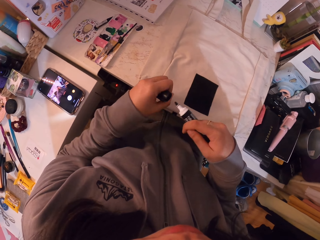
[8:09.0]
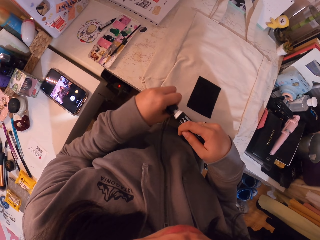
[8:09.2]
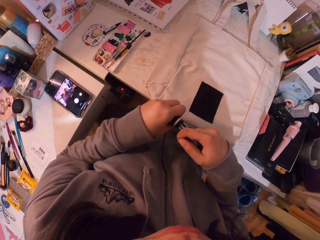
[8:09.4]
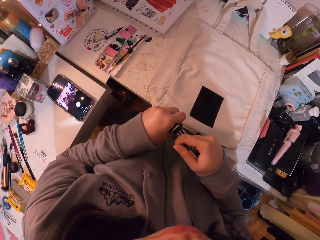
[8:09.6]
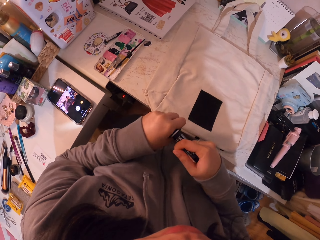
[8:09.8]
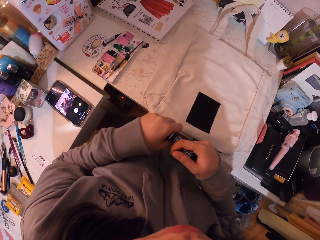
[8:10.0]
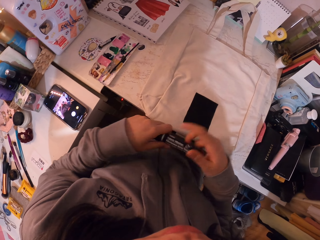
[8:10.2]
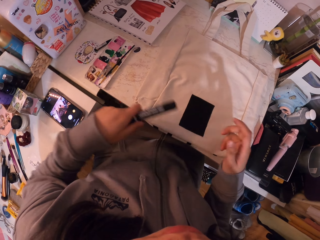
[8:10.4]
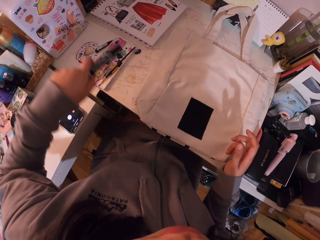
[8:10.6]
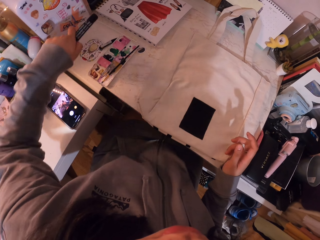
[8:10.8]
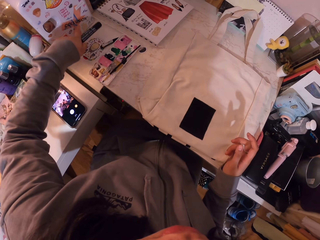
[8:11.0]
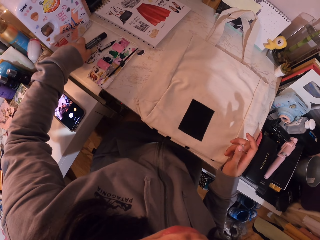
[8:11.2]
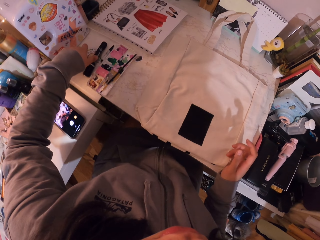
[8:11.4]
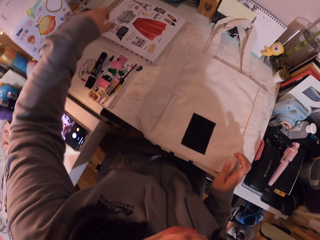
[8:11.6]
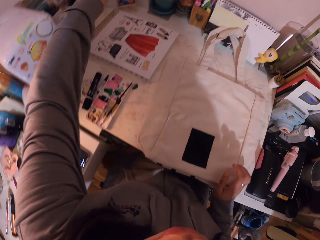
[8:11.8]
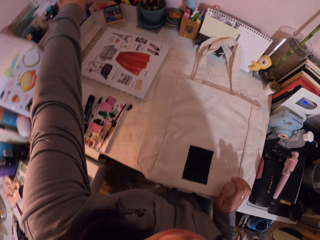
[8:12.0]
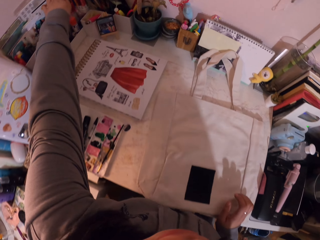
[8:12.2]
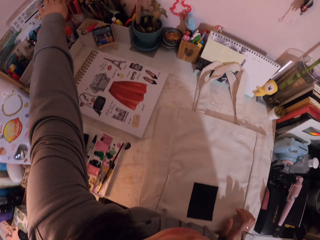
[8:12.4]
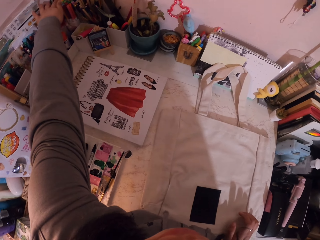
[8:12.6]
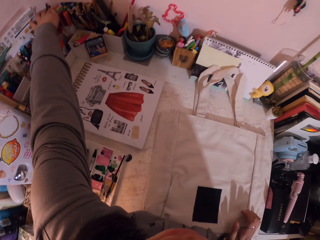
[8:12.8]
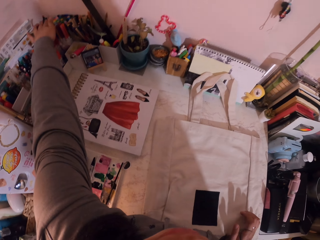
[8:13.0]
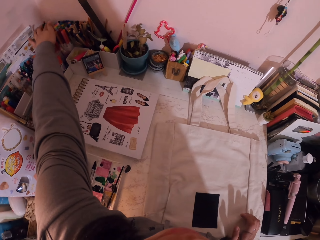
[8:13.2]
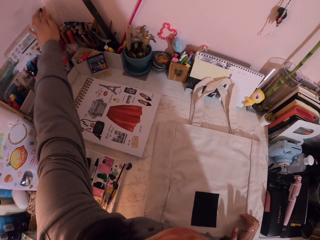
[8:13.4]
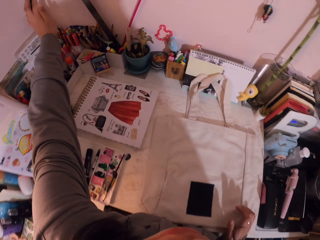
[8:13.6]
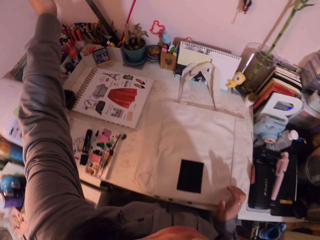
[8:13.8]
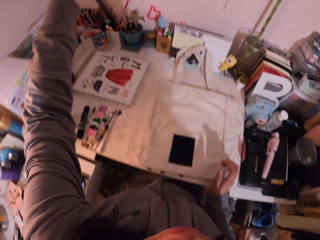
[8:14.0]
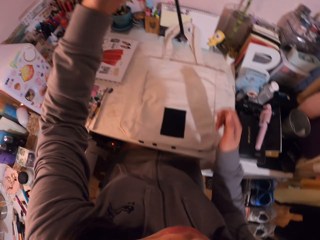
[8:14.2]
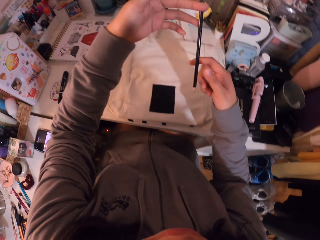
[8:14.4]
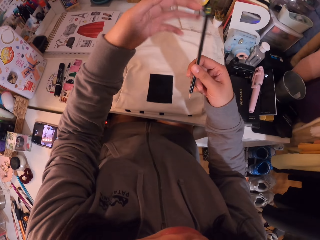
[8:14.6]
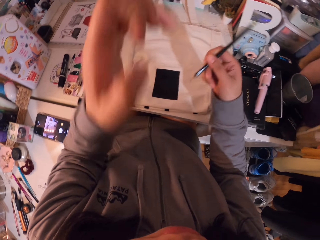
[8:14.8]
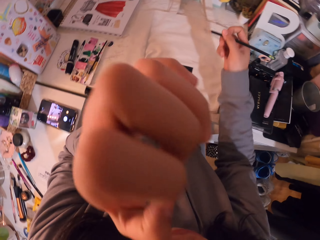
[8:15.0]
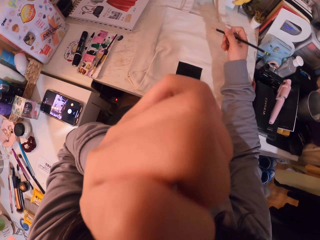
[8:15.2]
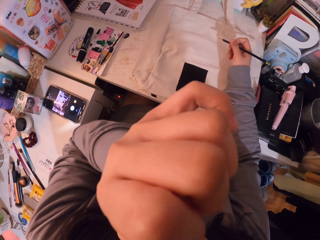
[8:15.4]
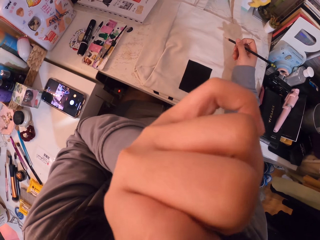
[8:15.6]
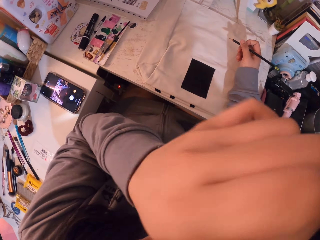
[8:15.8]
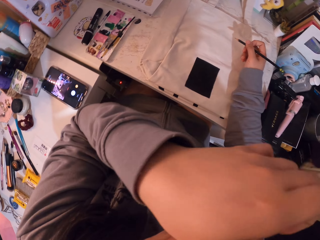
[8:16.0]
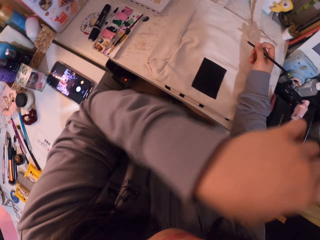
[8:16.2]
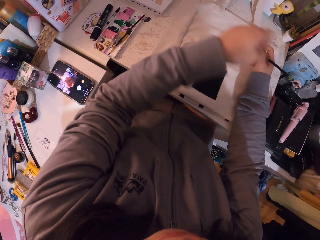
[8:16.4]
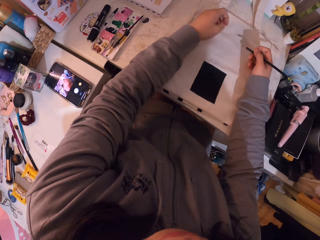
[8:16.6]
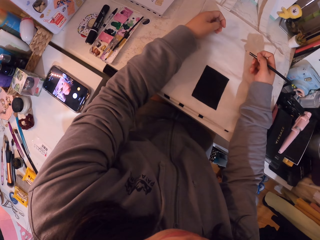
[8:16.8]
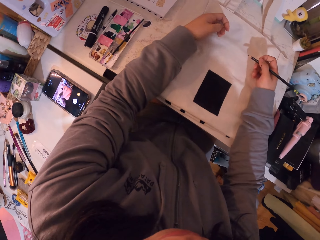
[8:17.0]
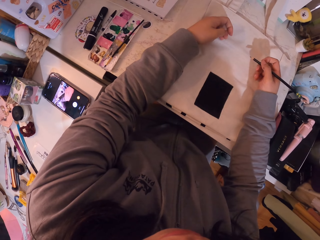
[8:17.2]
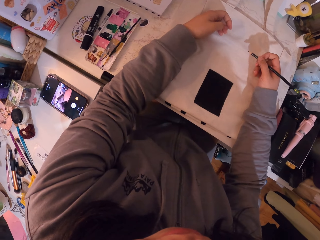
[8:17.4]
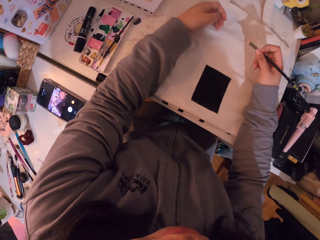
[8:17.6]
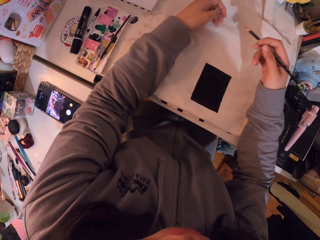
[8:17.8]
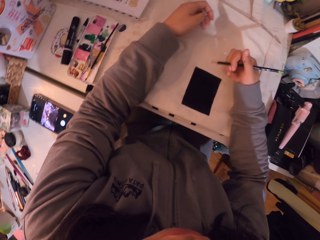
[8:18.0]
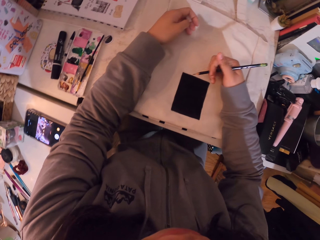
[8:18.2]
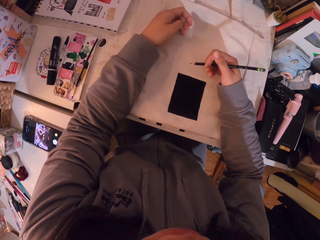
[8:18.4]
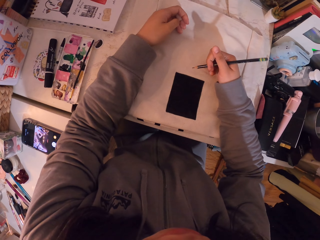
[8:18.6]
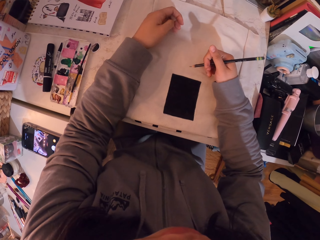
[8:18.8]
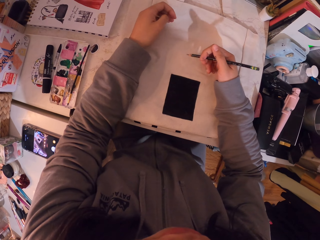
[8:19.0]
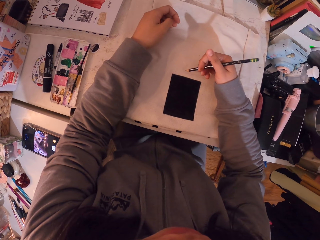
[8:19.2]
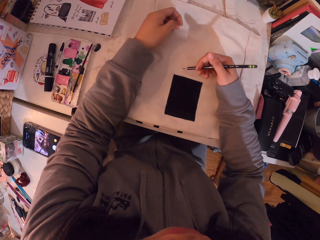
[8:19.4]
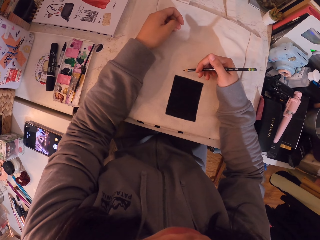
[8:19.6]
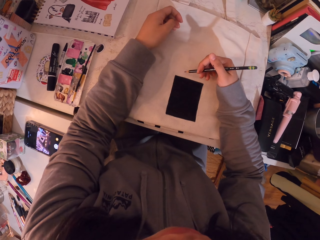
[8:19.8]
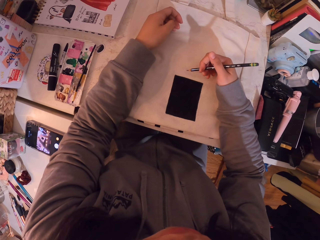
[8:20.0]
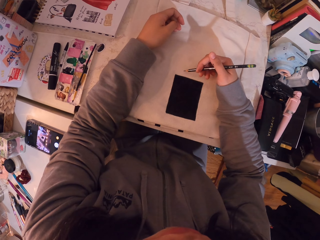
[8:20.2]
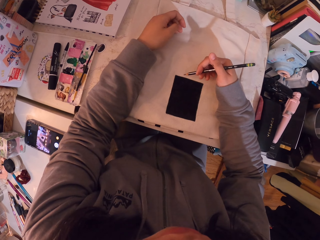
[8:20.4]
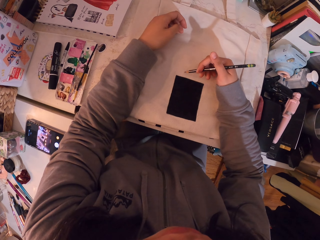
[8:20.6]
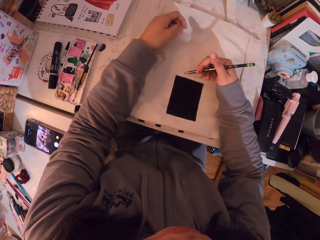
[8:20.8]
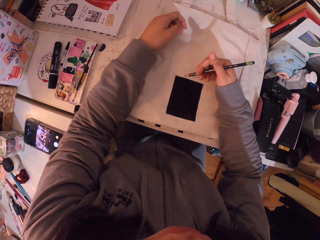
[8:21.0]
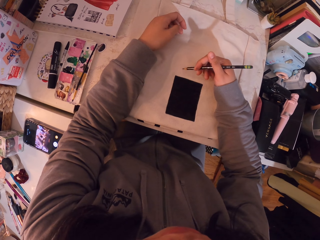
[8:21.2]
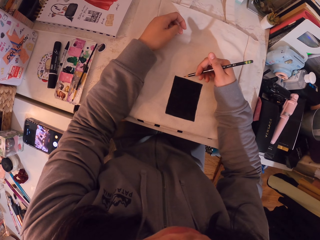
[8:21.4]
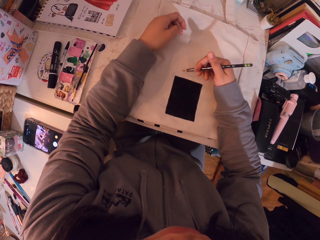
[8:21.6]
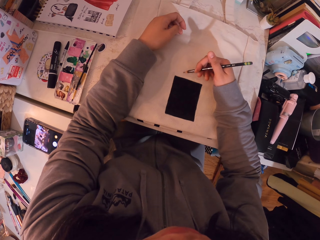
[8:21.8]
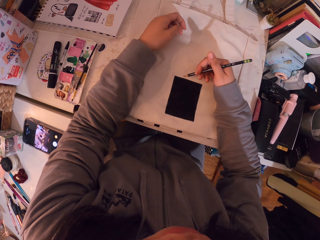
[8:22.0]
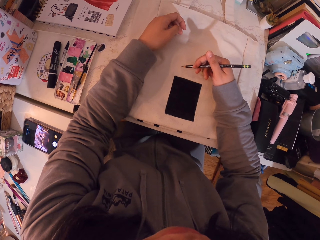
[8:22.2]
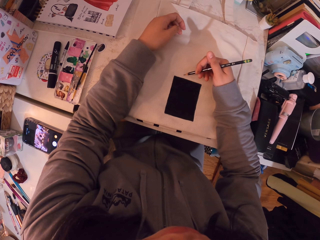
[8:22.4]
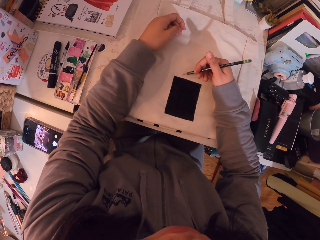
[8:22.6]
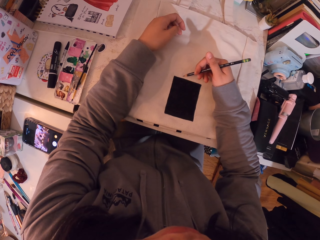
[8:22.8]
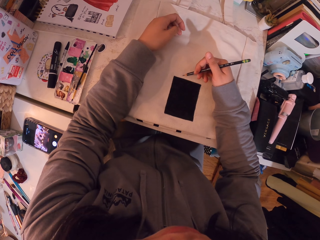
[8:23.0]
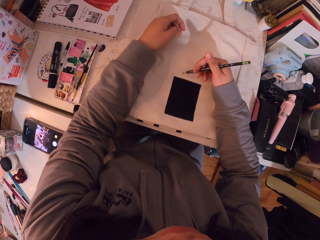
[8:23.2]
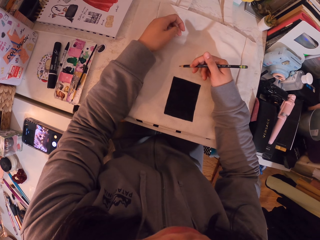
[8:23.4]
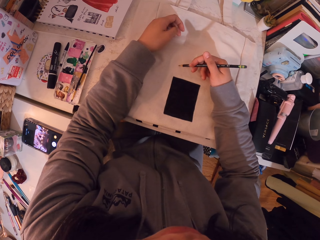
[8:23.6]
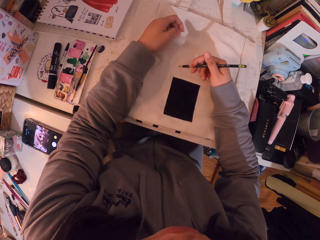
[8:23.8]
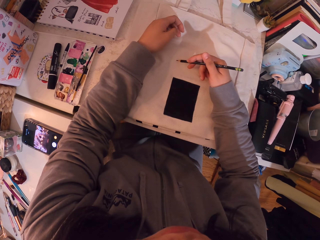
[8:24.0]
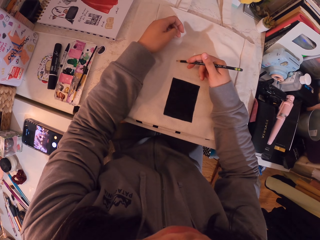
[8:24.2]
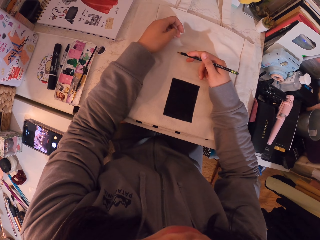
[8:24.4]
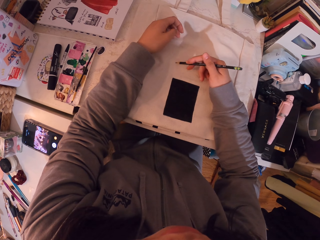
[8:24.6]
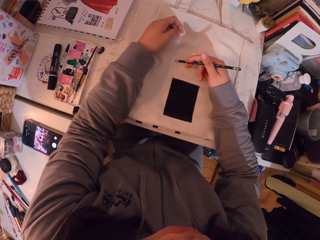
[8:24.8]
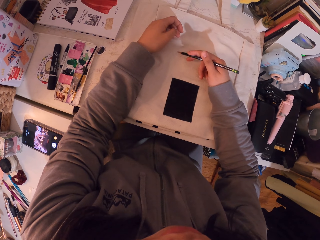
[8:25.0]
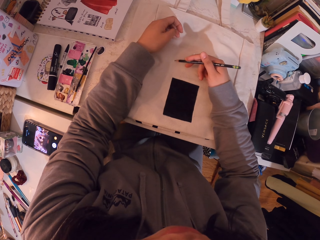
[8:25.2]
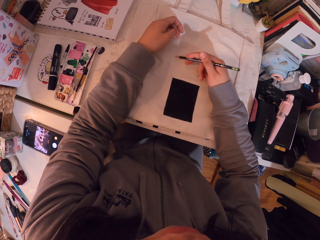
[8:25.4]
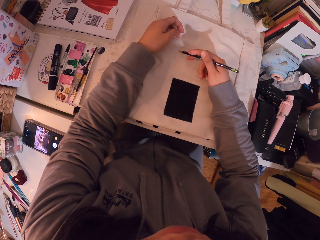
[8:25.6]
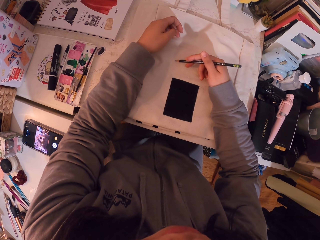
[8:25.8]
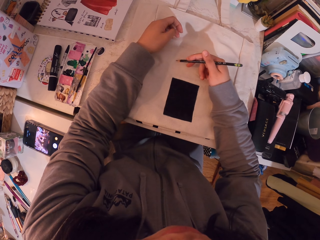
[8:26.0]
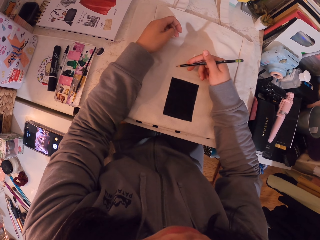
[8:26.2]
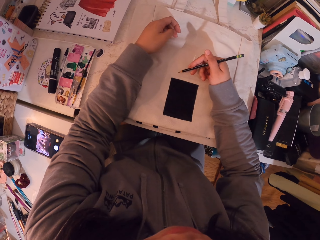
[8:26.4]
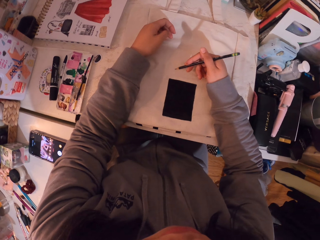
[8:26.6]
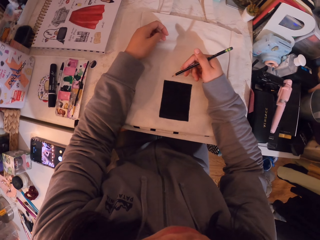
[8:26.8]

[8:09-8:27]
The camera wearer closes the marker pen. They put the marker pen on the table. They pick up a pencil. They draw on the bag with the pencil.
